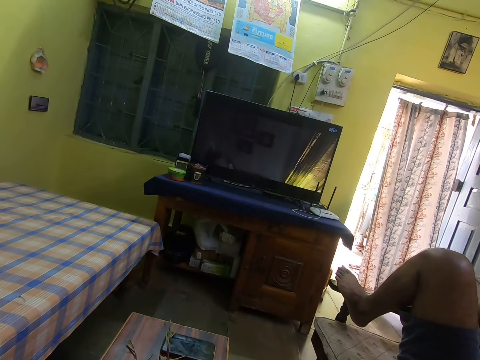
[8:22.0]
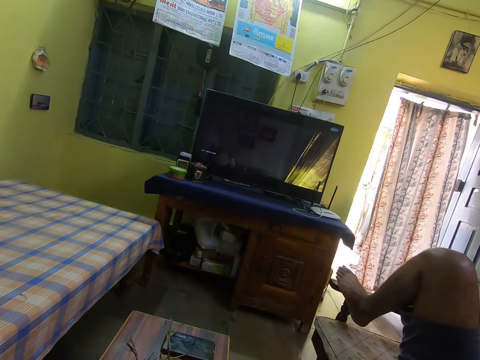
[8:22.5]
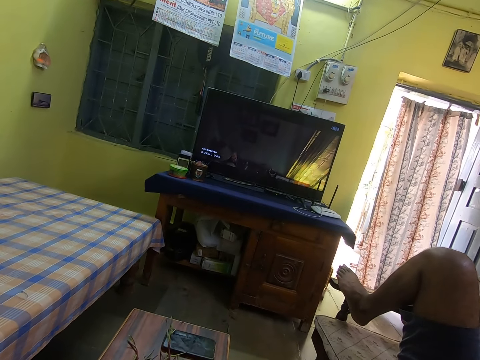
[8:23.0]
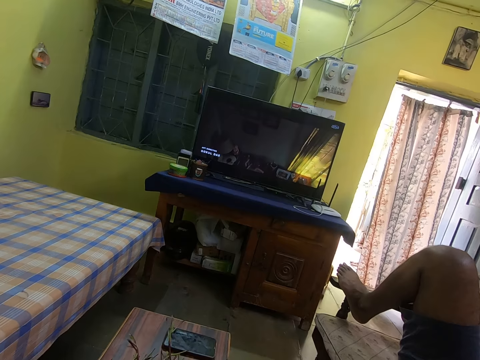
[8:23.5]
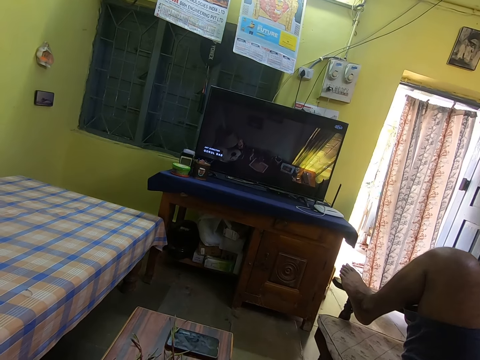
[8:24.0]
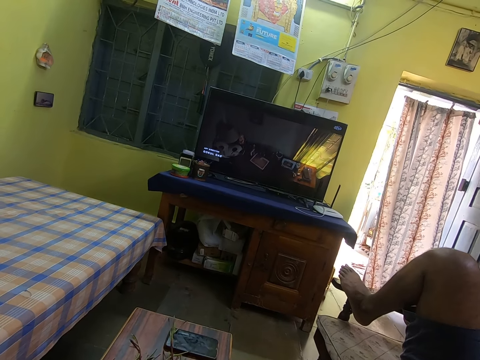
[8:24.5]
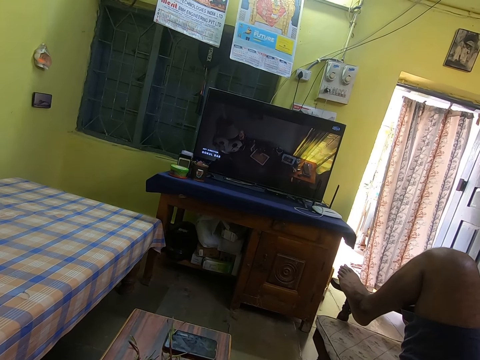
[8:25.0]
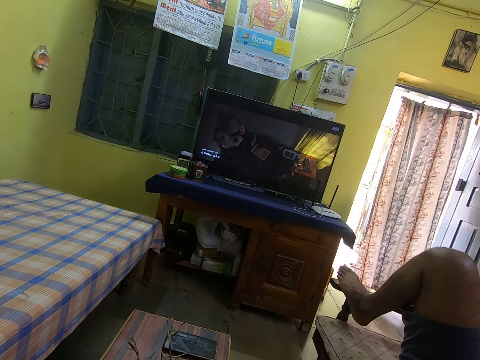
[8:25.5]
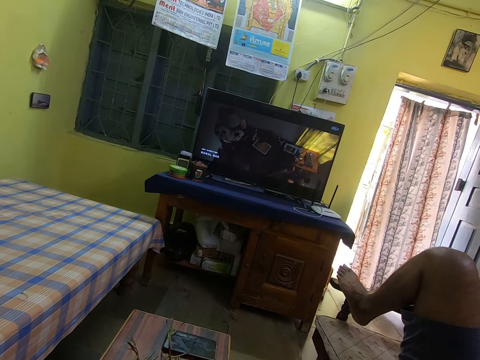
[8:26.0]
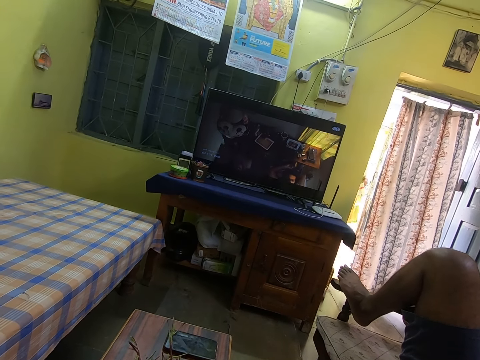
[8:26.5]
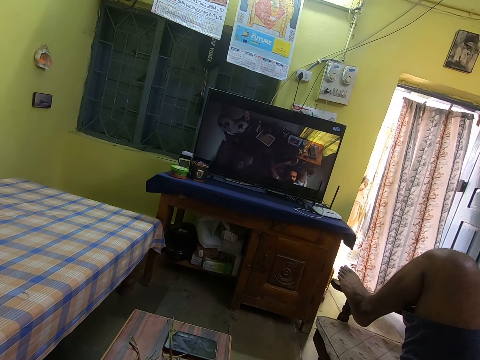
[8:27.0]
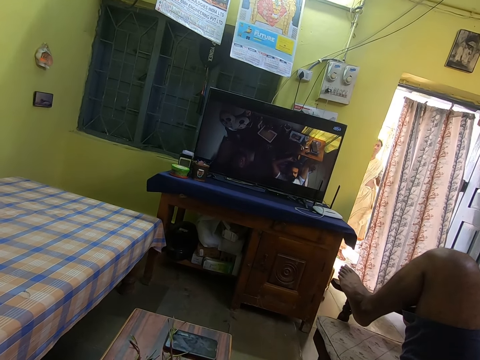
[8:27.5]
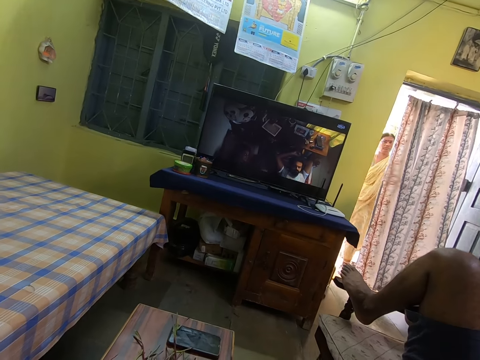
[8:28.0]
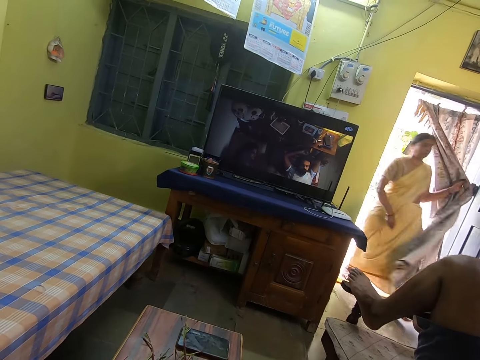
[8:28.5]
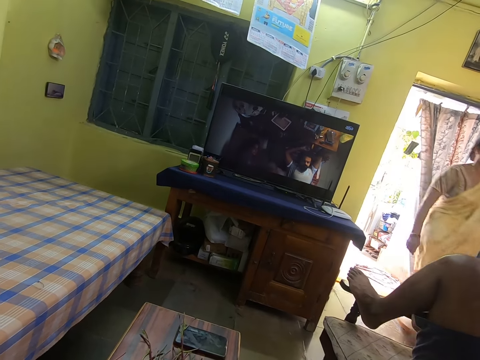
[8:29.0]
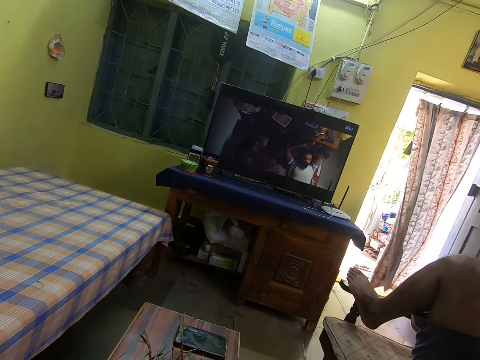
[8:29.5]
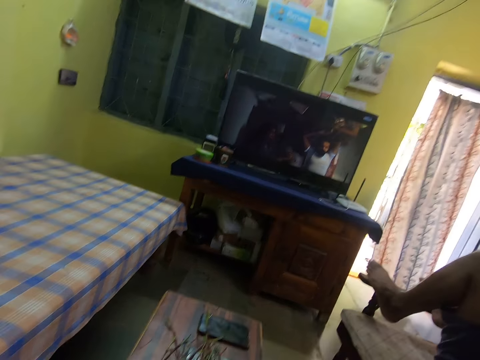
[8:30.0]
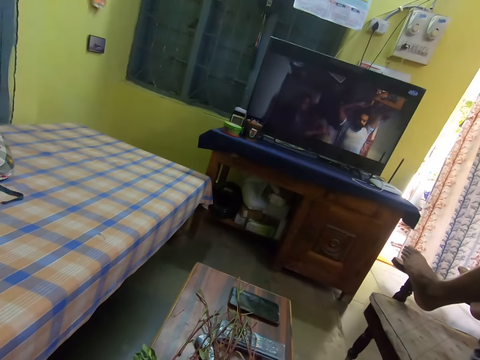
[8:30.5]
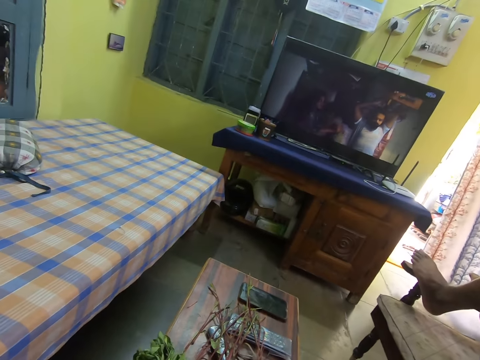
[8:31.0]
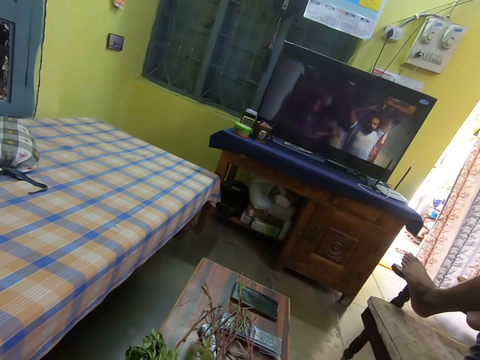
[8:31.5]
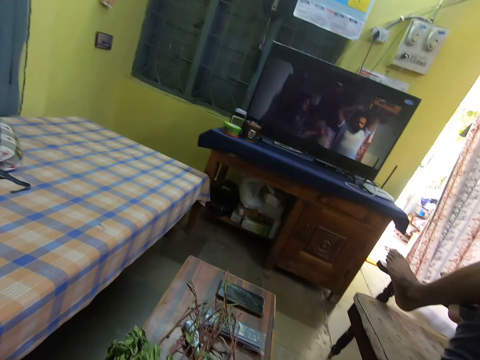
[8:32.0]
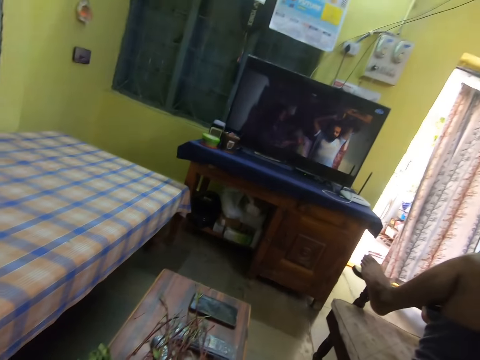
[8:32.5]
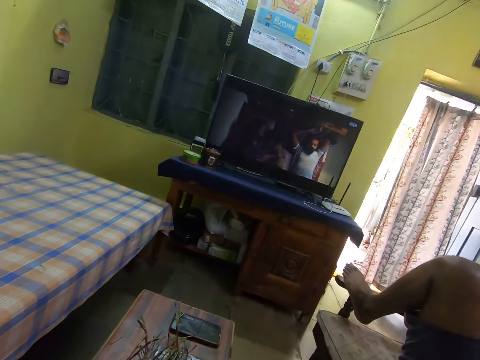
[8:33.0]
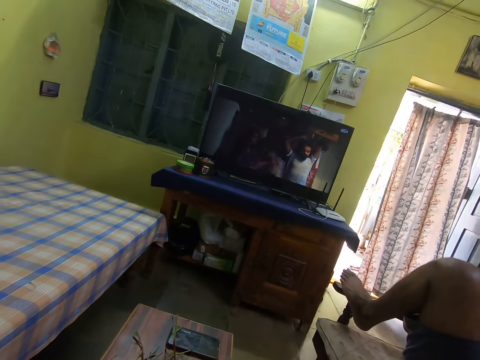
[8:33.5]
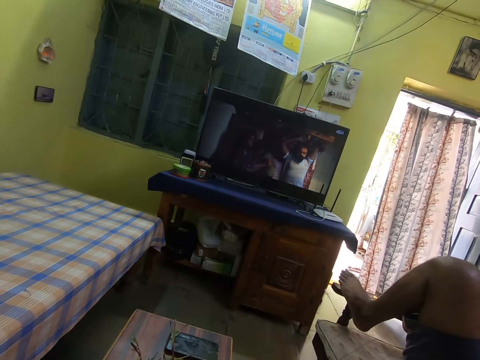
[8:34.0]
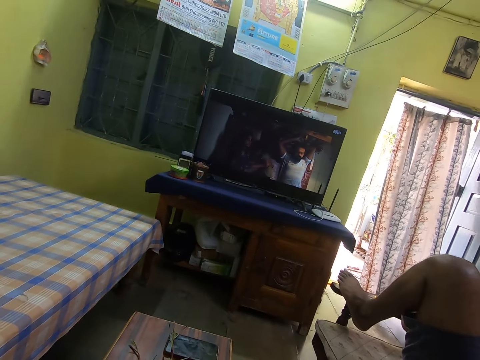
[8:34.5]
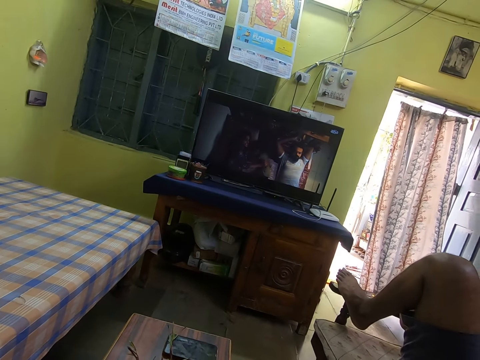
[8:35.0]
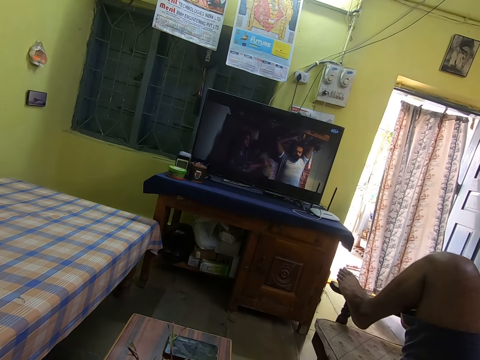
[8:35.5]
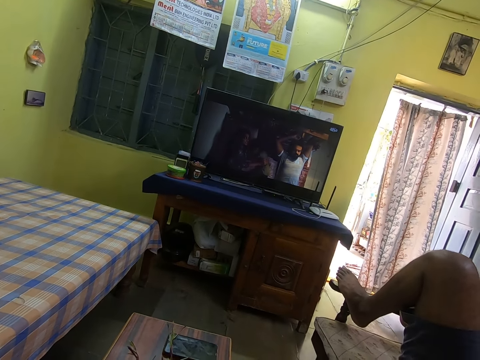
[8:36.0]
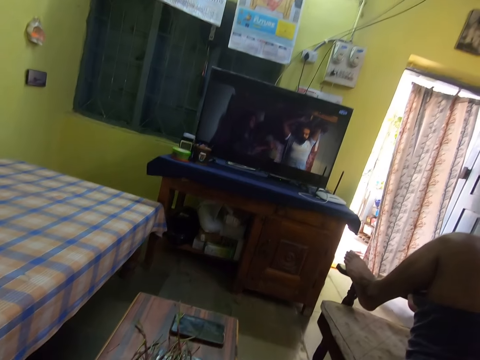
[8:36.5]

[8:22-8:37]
A person walks in.

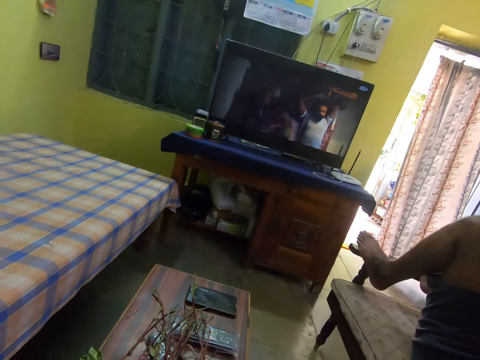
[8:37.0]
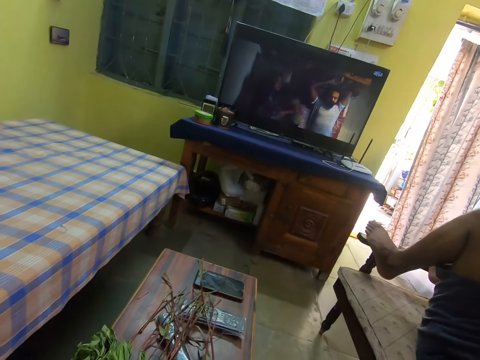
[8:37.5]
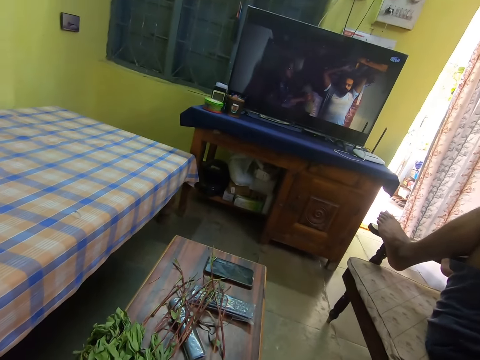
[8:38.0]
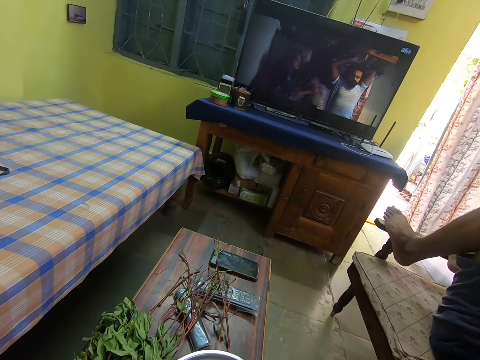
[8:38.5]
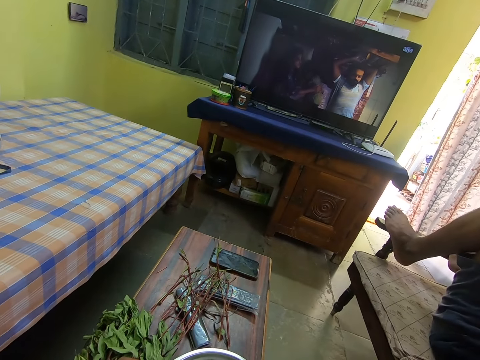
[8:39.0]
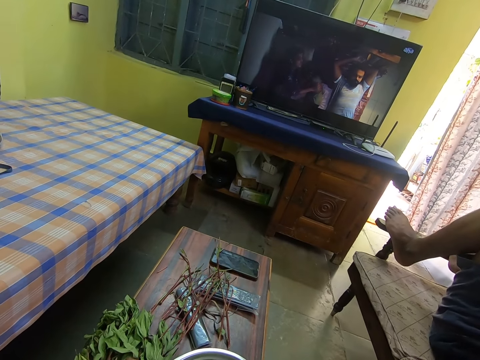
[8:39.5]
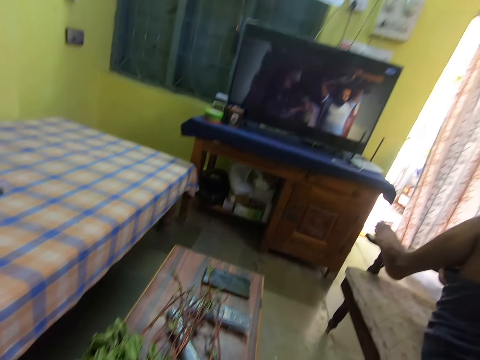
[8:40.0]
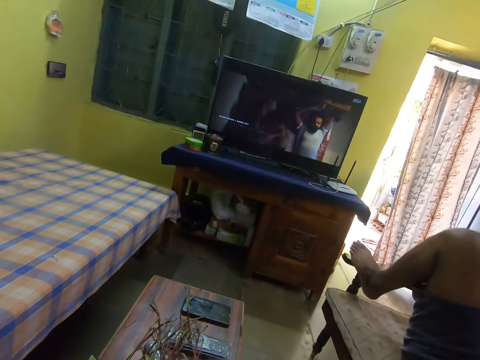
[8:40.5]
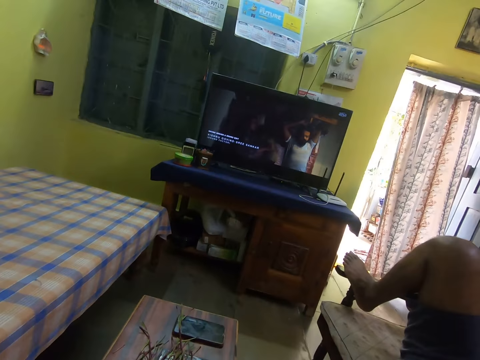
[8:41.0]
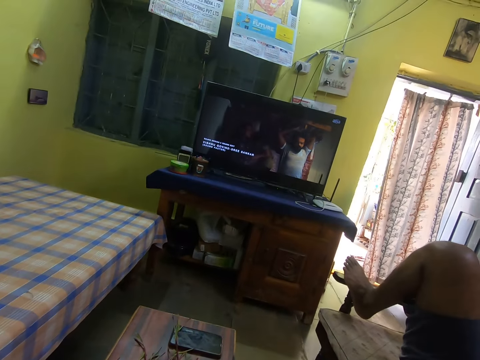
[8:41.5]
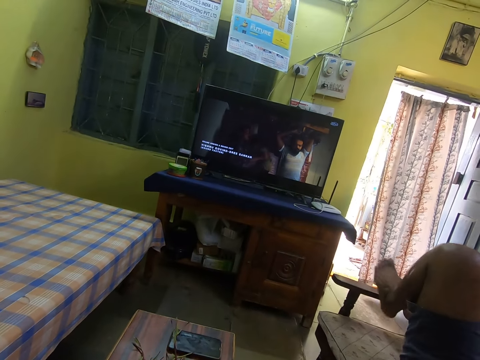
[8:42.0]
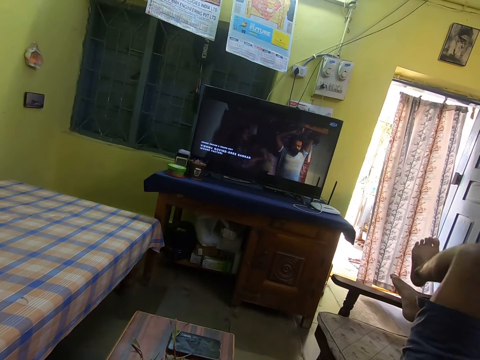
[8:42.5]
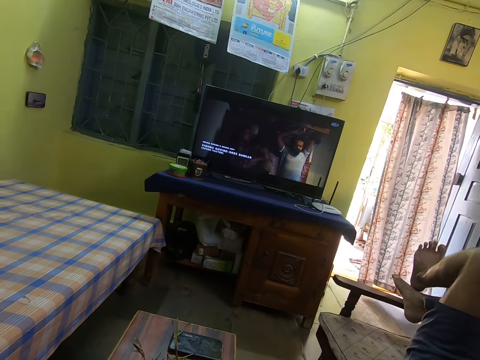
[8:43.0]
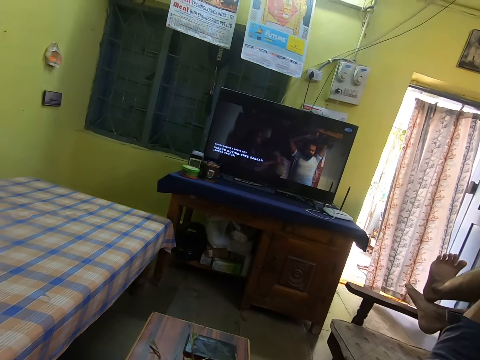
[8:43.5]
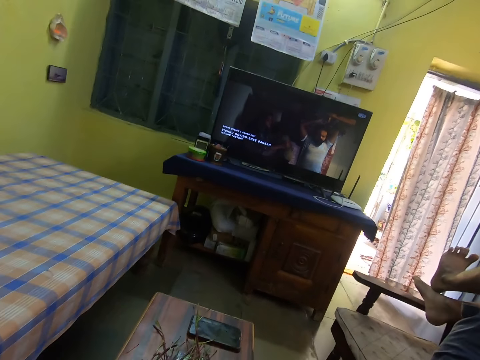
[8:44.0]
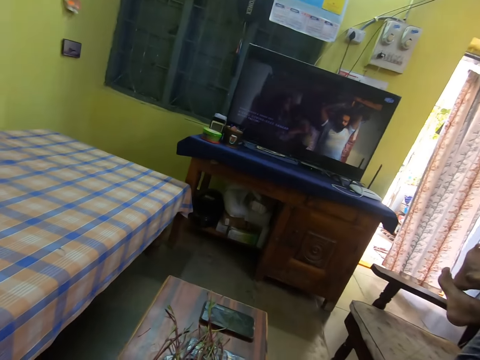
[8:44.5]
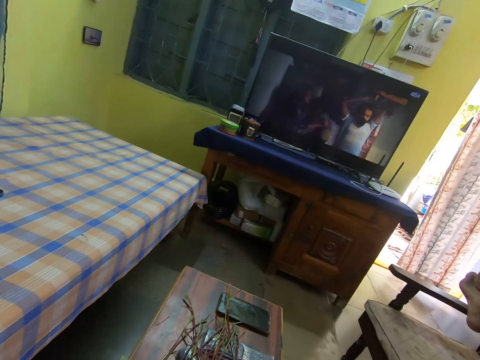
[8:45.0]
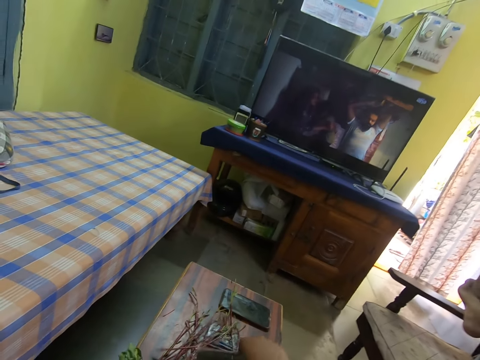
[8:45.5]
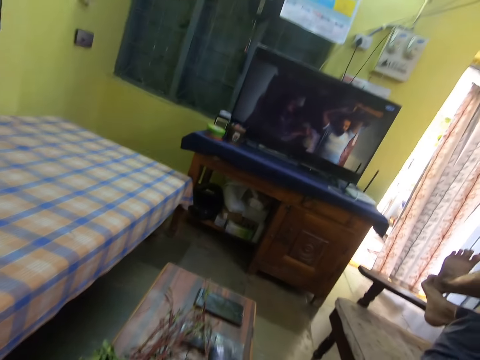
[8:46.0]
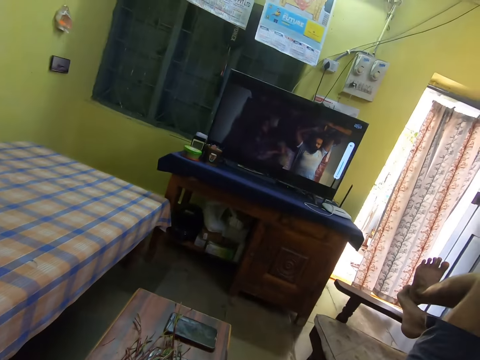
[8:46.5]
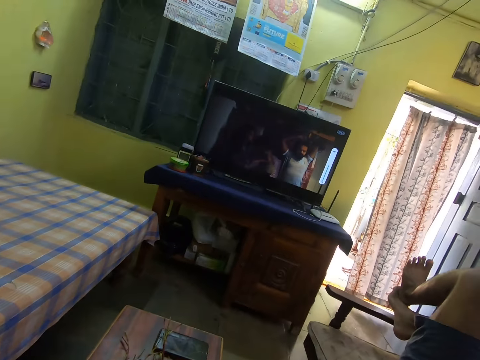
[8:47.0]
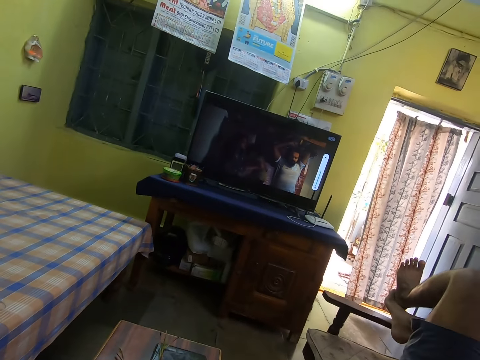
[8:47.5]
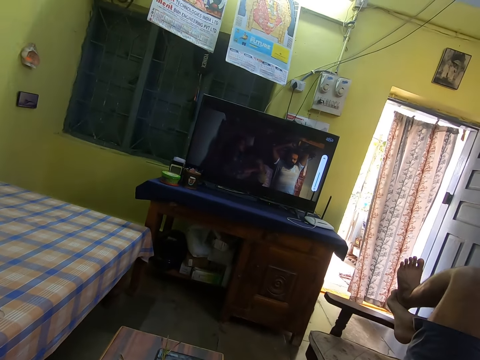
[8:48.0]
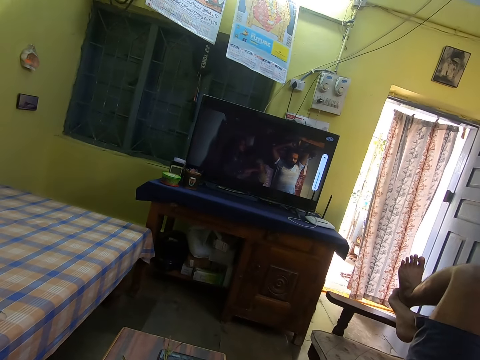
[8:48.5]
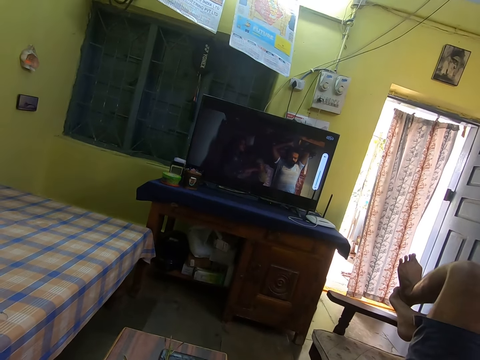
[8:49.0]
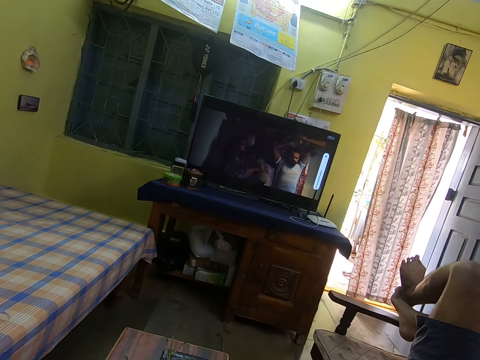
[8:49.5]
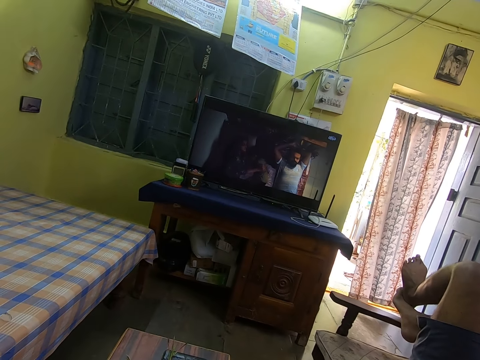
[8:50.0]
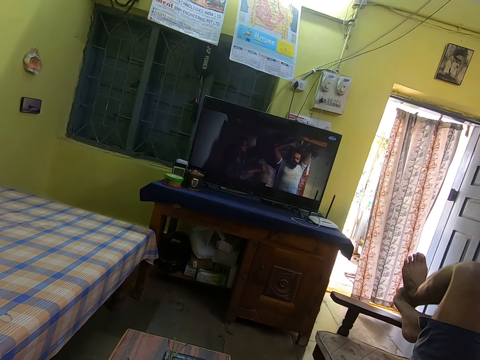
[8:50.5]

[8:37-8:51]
The camera wearer looks around. They pick up a remote from the table. They watch television.
